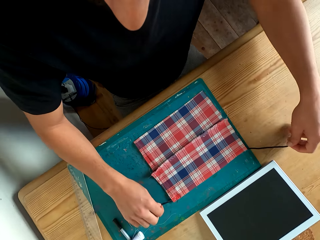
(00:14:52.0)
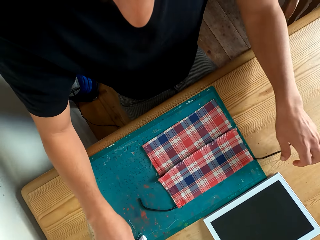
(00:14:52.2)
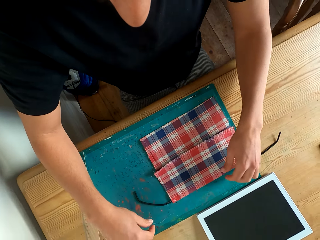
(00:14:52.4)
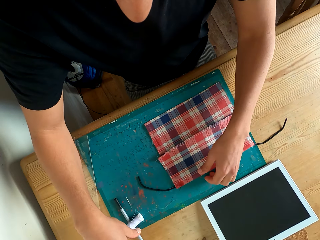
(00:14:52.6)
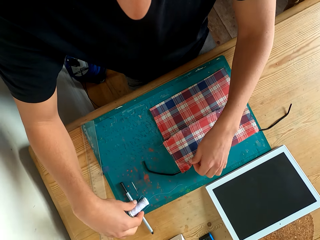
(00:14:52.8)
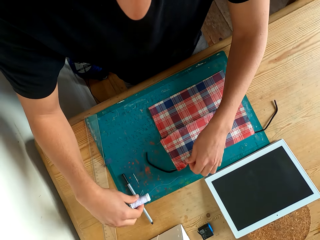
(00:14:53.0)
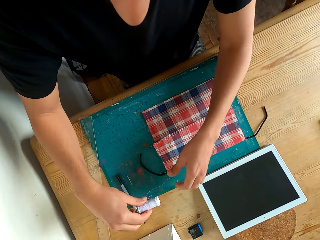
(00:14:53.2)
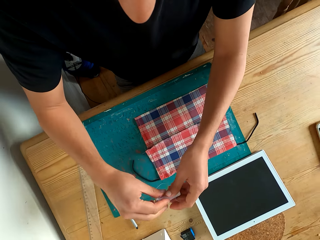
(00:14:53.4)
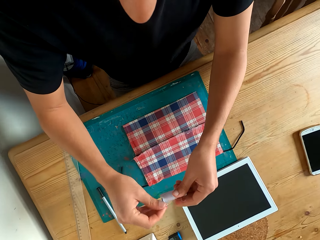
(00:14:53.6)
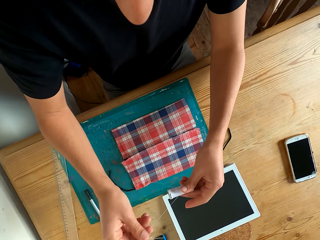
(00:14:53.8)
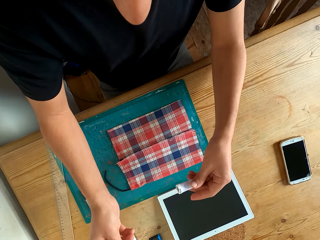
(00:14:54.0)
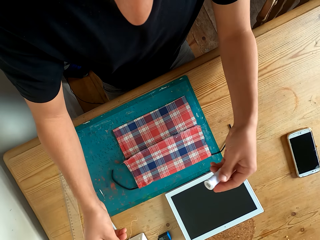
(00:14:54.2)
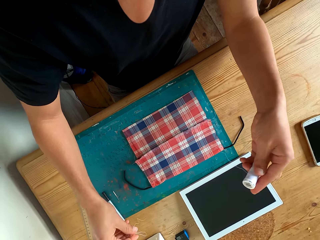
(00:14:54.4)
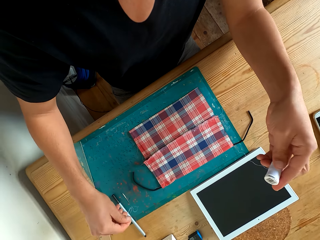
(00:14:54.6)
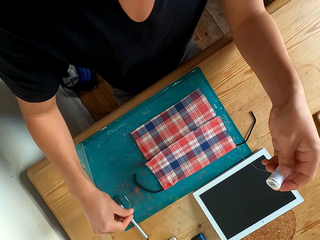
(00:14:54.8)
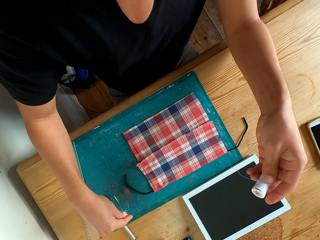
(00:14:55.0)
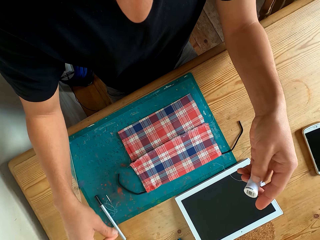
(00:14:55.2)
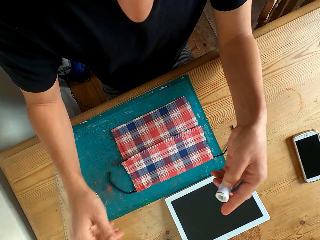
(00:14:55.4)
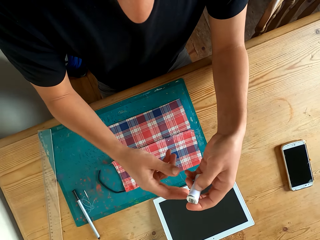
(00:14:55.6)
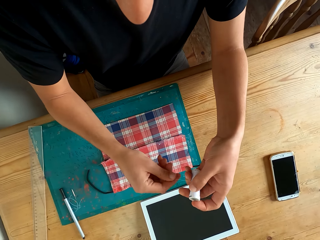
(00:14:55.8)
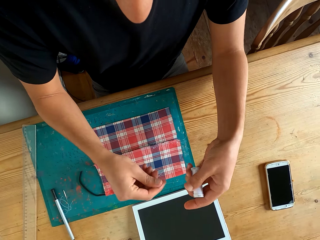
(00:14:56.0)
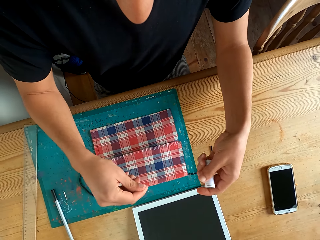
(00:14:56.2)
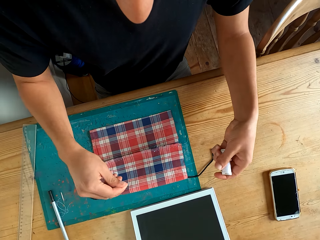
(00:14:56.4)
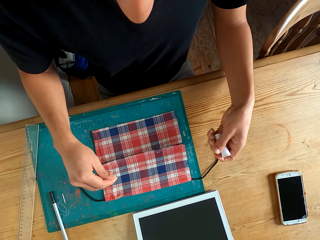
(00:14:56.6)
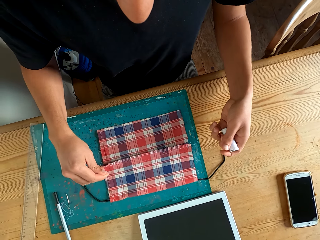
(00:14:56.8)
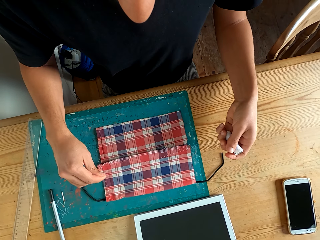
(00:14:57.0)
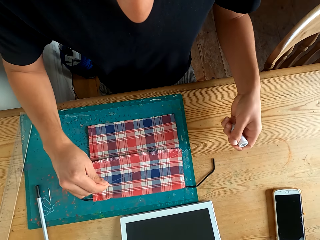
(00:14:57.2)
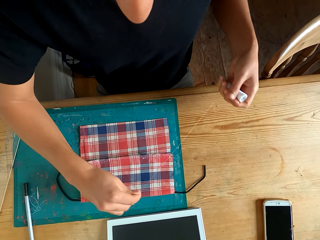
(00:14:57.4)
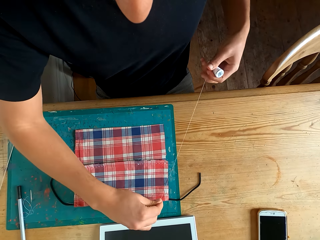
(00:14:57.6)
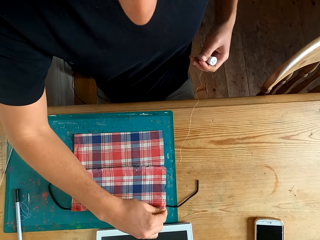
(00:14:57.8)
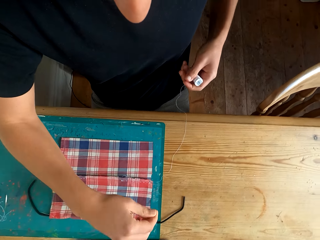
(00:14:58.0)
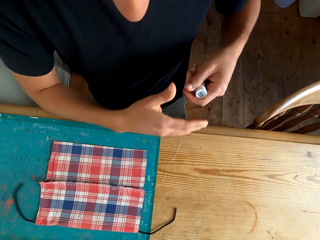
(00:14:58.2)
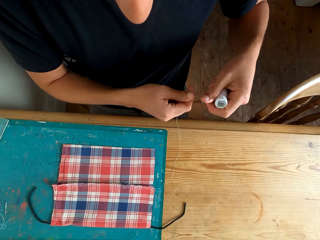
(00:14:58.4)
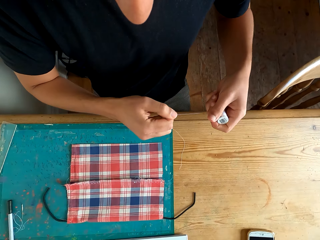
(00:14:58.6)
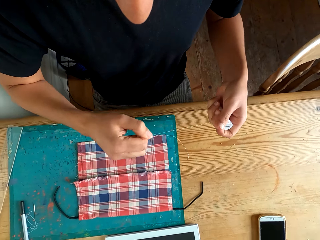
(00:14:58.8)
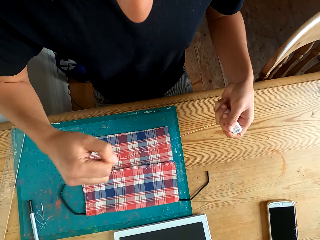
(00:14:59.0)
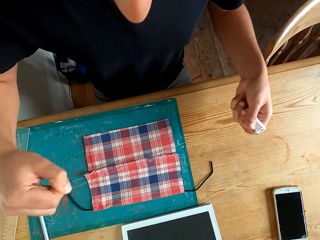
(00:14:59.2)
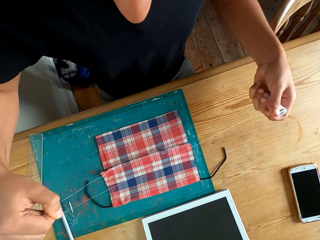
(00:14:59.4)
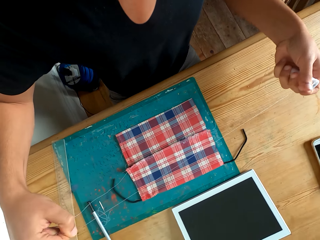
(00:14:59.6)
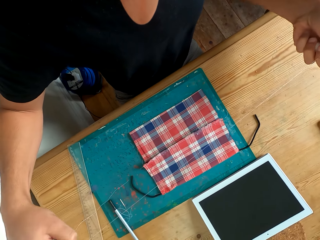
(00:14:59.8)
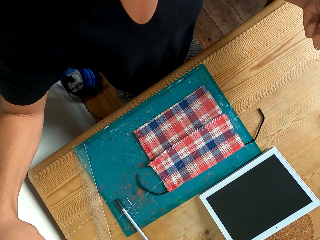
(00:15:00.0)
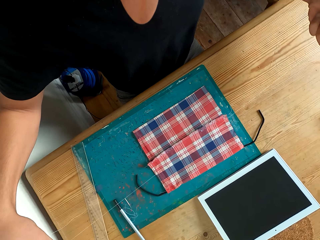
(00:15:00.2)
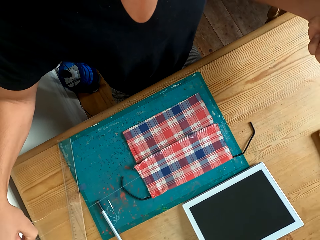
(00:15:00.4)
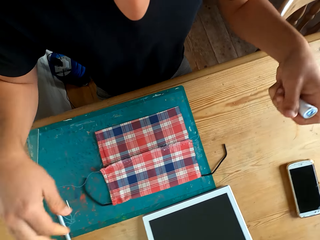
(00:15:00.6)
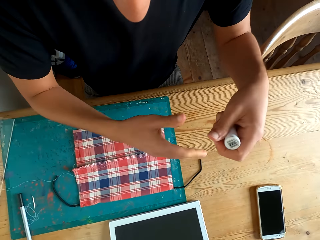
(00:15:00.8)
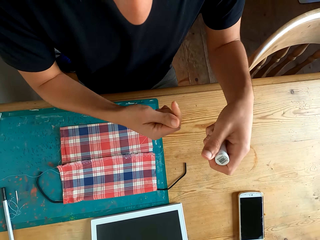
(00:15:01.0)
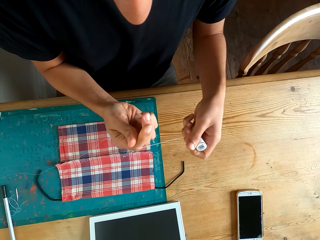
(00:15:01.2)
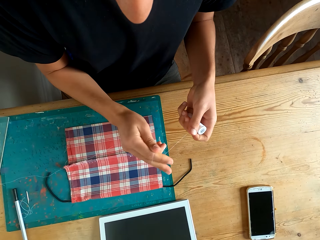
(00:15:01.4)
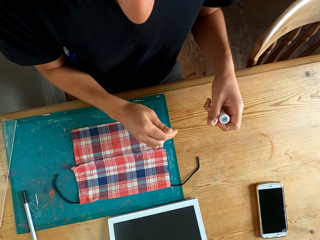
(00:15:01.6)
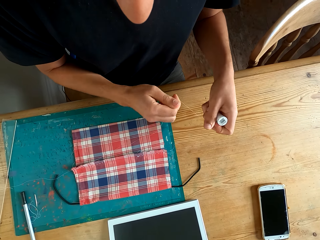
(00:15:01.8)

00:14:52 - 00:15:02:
The camera wearer sits on the chair. They pick a thread from the table. They place the thread on the other hand. They unwind the thread with hand. They place the thread on the table.

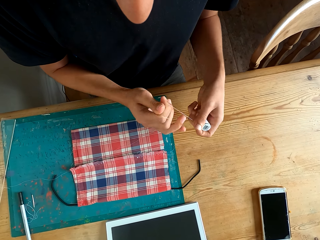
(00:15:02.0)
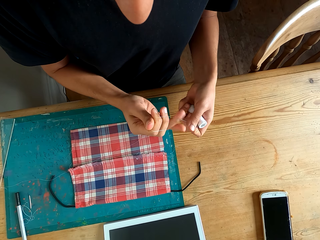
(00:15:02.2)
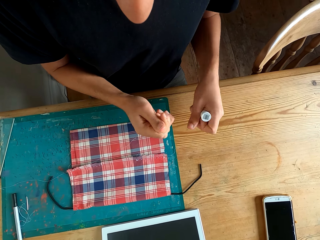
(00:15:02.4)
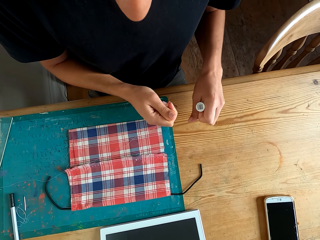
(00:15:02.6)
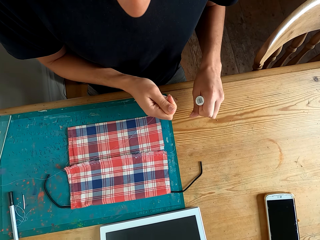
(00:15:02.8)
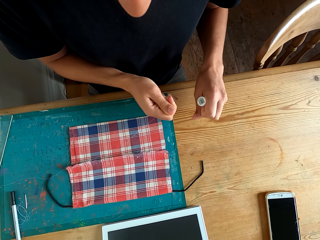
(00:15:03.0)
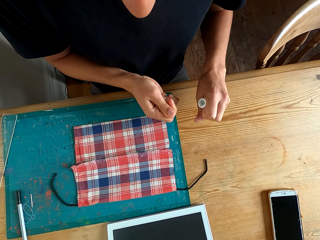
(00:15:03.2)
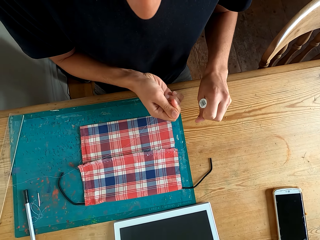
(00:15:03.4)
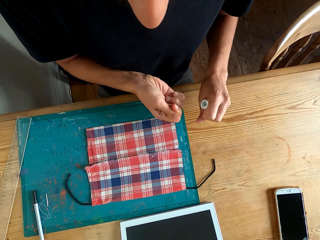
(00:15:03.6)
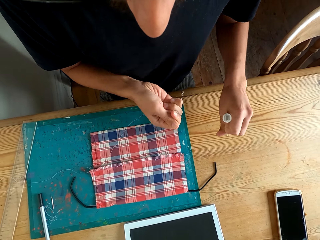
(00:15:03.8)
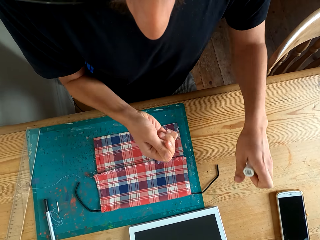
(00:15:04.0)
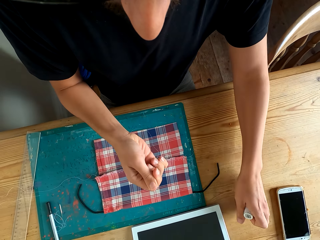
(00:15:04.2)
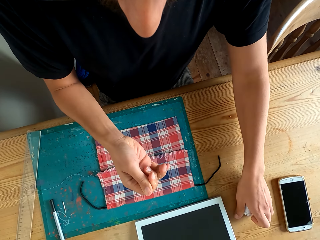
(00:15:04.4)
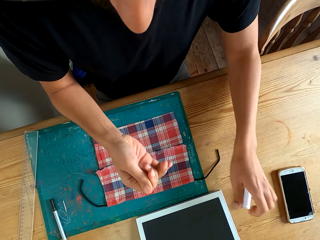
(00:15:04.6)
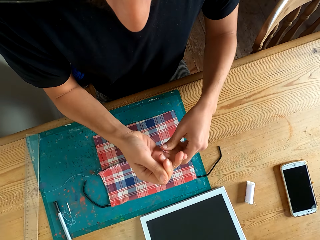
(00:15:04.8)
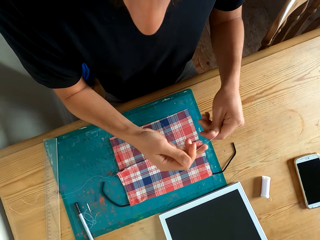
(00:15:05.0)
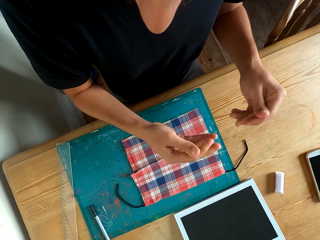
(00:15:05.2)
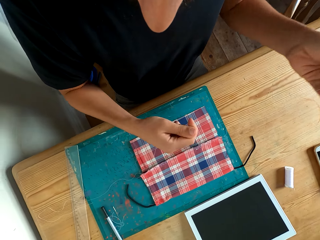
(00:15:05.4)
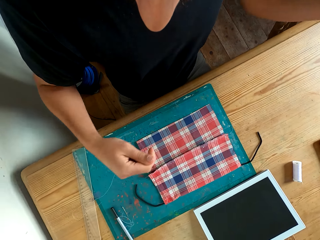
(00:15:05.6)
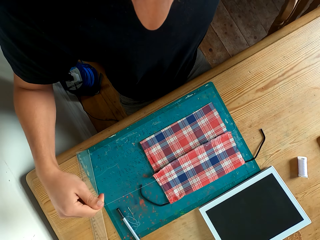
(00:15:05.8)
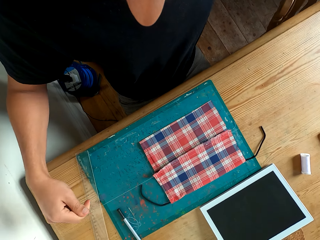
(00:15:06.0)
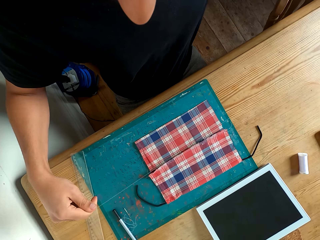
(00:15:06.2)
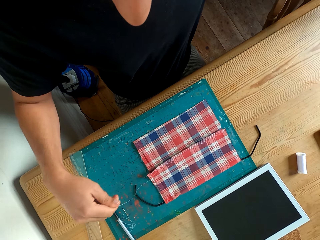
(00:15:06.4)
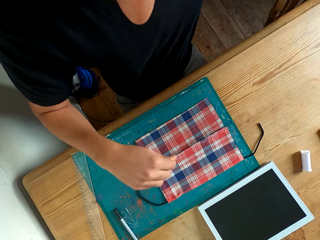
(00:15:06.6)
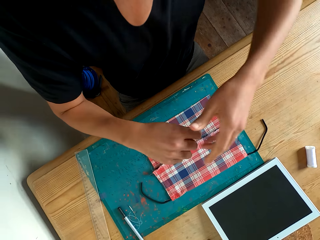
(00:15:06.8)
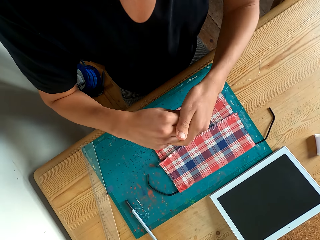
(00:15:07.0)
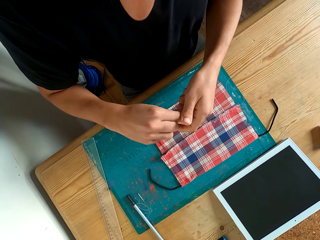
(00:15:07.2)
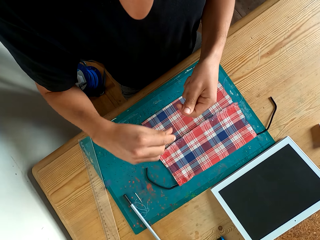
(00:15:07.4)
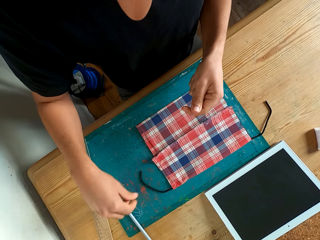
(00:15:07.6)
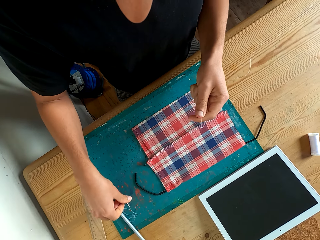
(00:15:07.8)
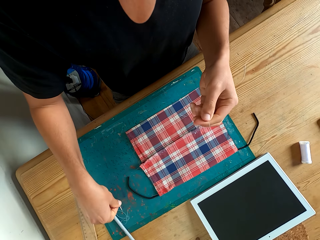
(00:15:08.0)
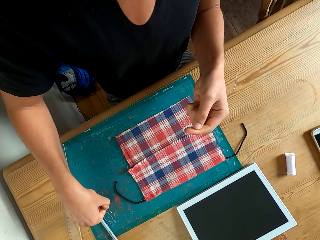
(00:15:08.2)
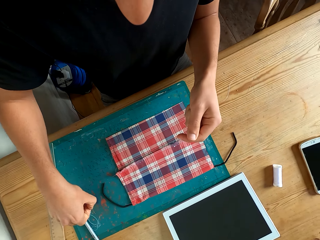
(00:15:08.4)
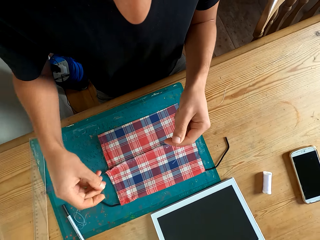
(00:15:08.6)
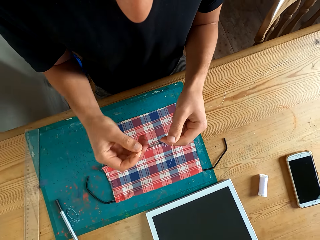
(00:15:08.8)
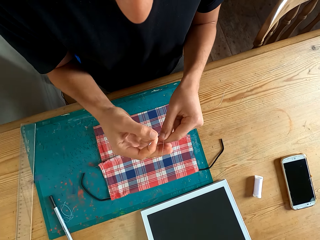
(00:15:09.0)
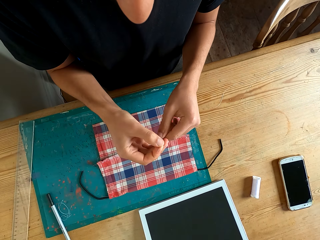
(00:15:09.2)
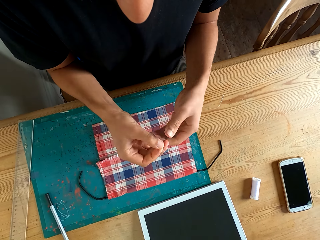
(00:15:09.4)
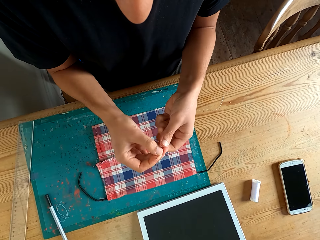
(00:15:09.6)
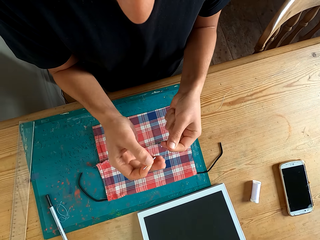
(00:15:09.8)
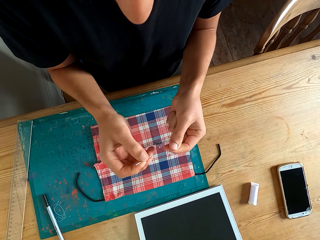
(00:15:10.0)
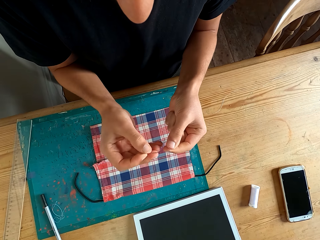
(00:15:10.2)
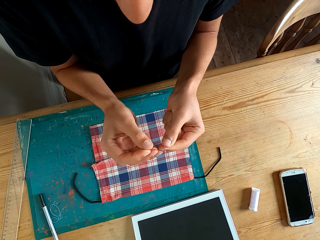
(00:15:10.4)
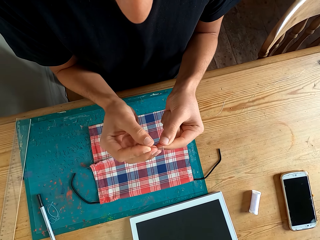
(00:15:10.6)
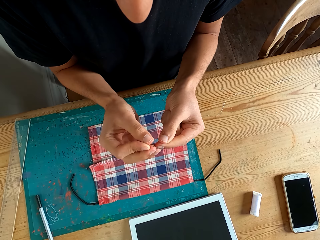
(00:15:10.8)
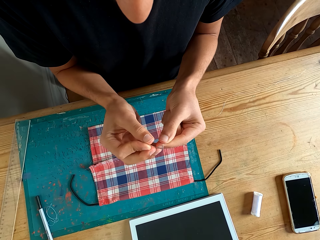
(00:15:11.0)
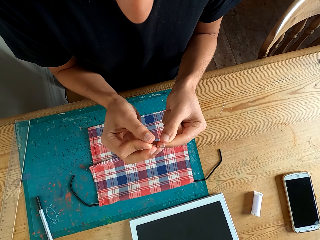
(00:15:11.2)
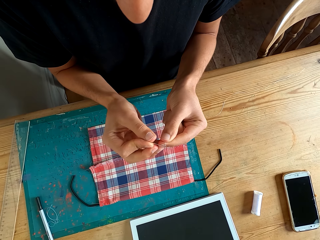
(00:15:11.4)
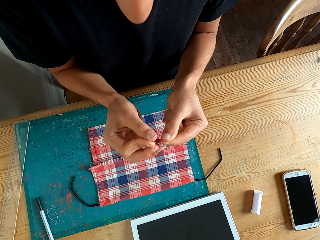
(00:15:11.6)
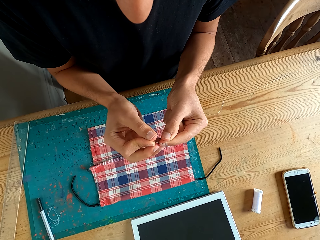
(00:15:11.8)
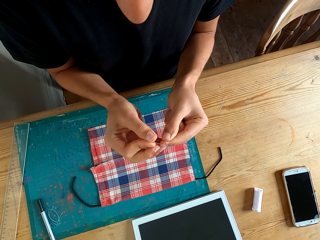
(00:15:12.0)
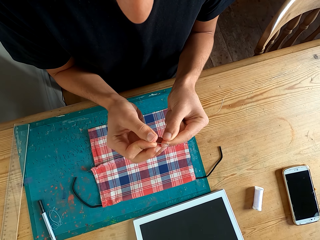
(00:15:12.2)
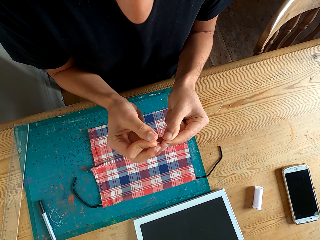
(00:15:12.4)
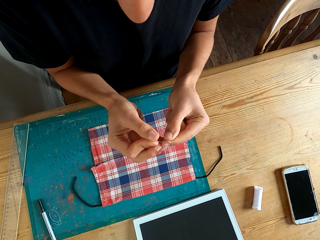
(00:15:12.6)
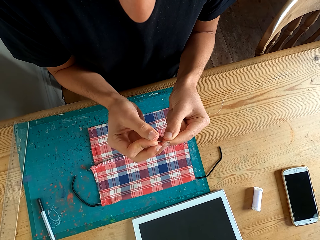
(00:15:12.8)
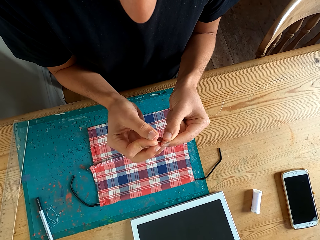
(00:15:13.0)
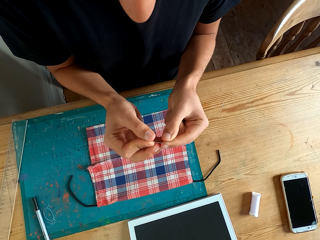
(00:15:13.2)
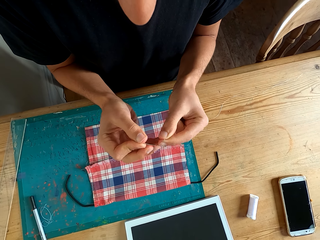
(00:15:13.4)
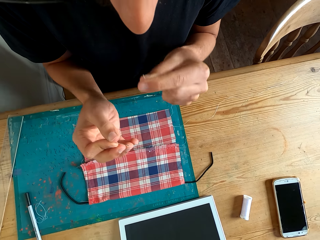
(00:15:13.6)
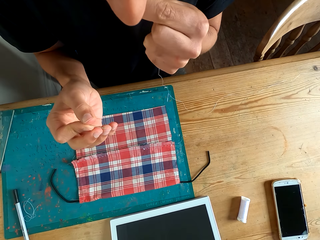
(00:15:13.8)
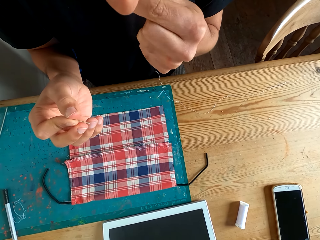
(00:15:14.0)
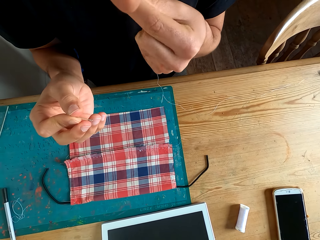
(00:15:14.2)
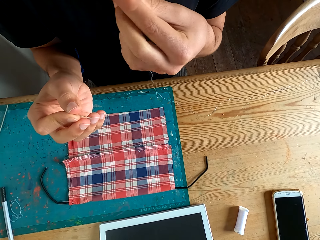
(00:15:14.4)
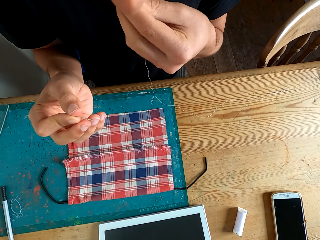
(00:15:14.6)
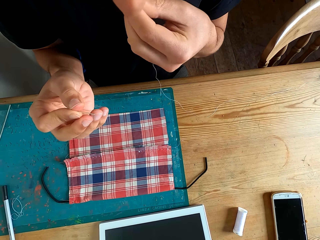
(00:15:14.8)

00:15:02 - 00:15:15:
The camera wearer pulls the thread with hand. They cut the thread with hand. They place the thread on the table. They pull the thread with hand. They straighten the thread. They pick a needle from the table. They put the thread in the needle hole.
